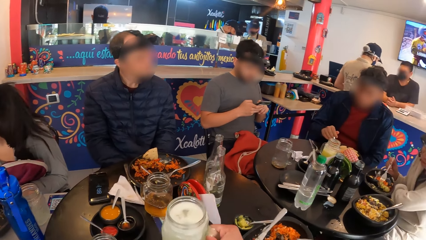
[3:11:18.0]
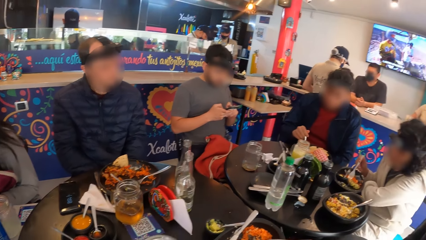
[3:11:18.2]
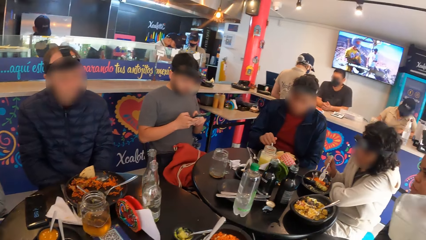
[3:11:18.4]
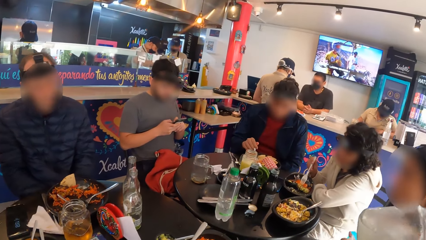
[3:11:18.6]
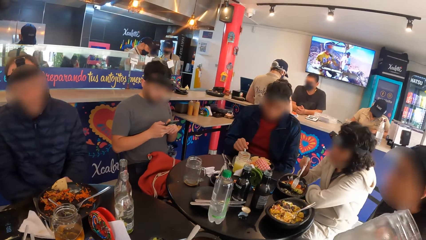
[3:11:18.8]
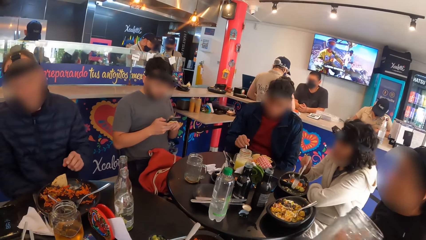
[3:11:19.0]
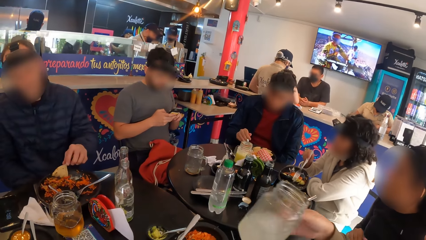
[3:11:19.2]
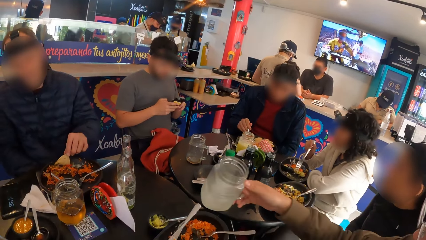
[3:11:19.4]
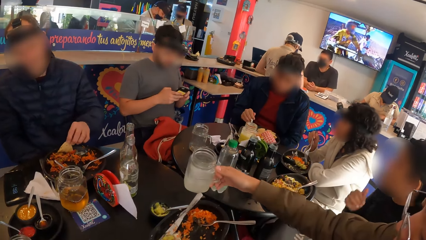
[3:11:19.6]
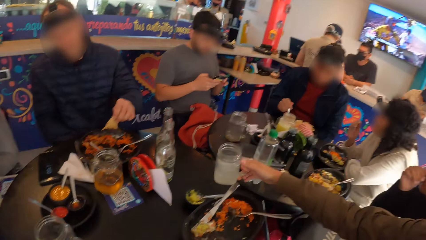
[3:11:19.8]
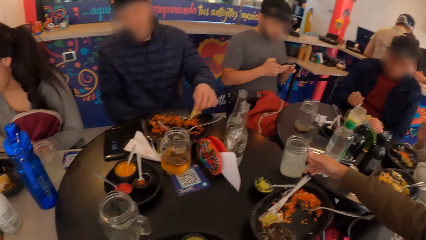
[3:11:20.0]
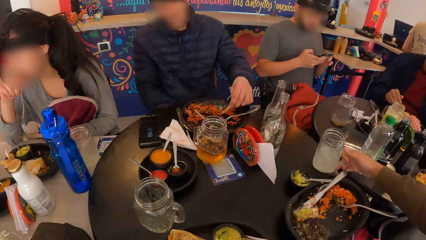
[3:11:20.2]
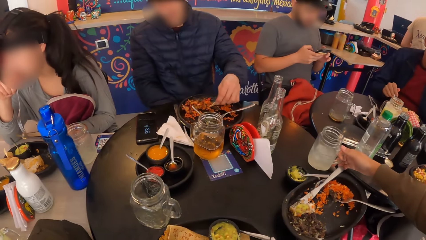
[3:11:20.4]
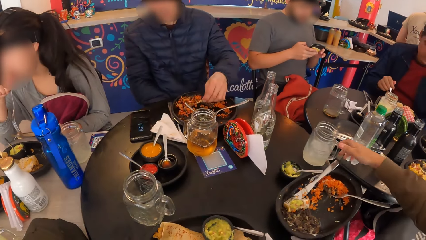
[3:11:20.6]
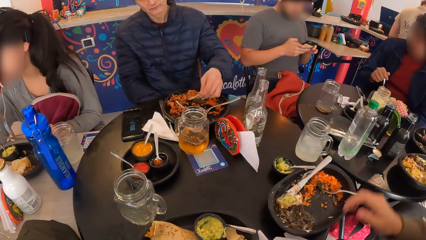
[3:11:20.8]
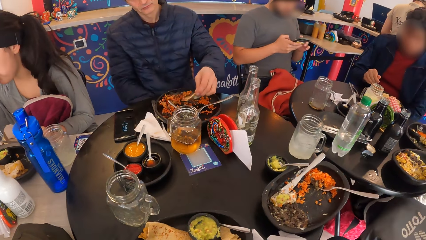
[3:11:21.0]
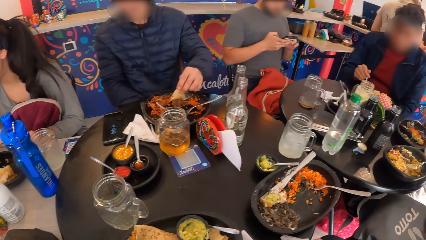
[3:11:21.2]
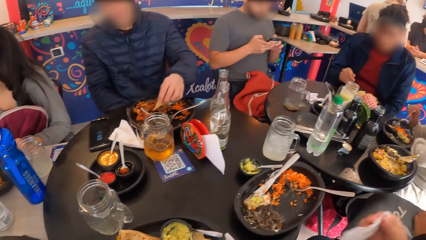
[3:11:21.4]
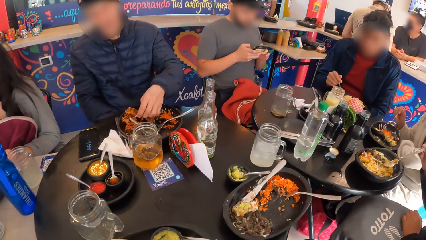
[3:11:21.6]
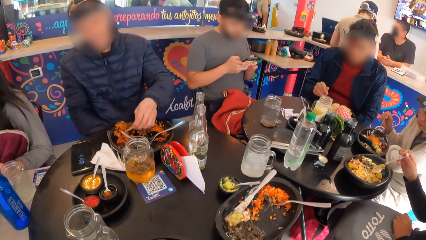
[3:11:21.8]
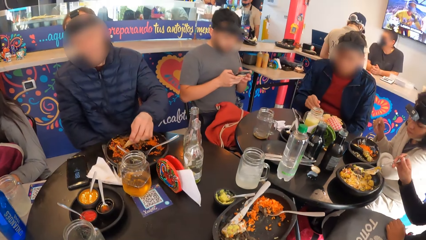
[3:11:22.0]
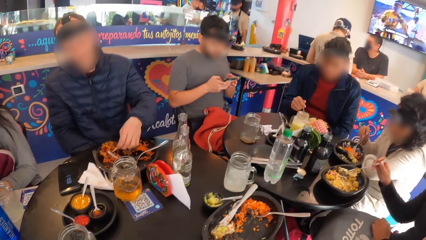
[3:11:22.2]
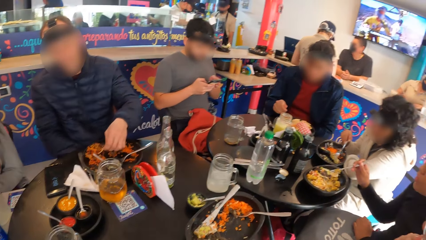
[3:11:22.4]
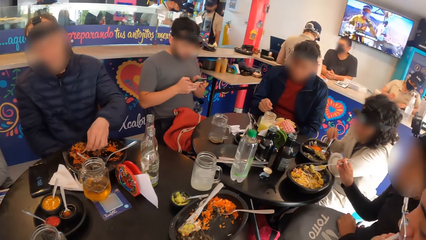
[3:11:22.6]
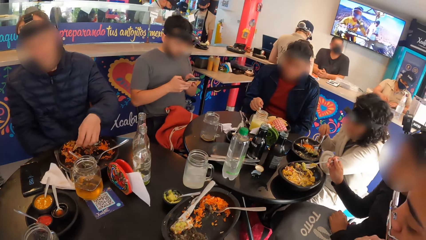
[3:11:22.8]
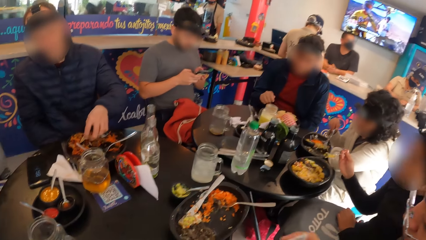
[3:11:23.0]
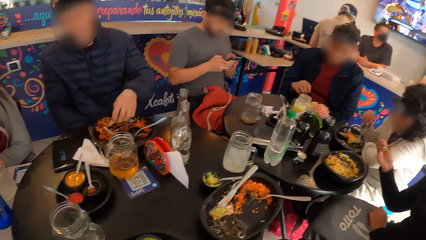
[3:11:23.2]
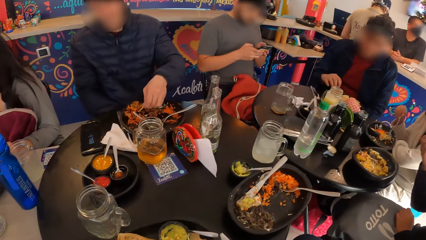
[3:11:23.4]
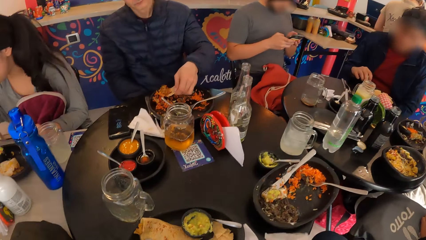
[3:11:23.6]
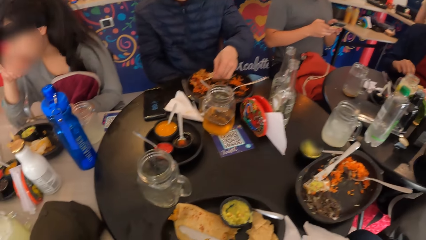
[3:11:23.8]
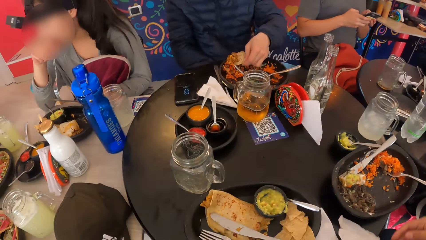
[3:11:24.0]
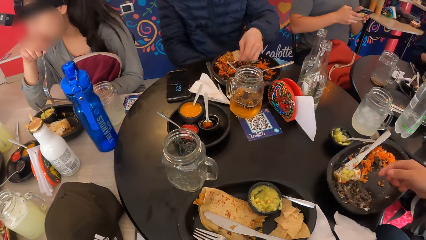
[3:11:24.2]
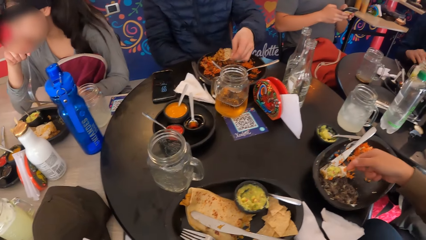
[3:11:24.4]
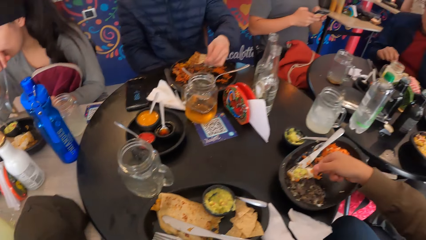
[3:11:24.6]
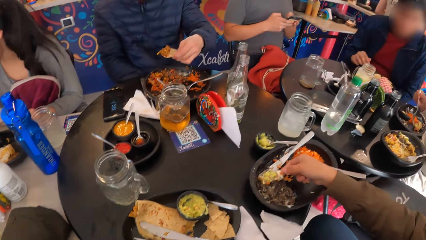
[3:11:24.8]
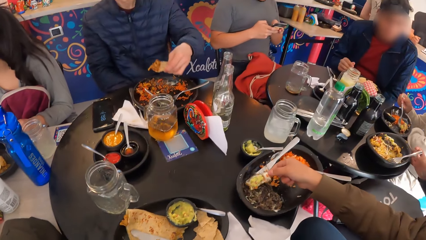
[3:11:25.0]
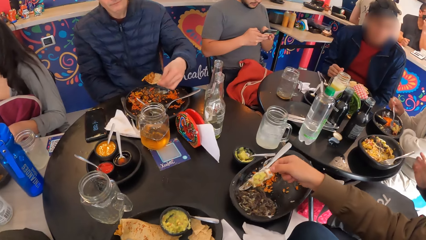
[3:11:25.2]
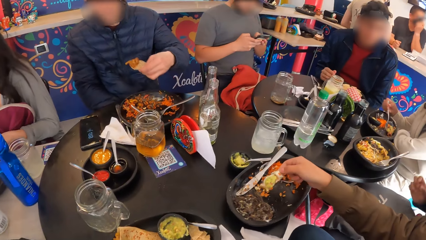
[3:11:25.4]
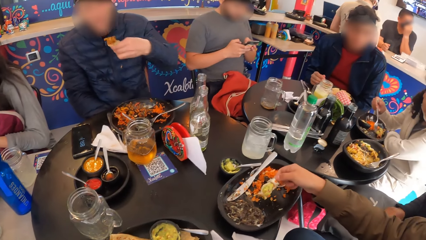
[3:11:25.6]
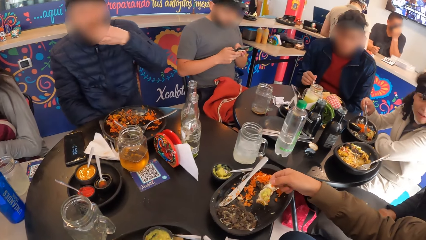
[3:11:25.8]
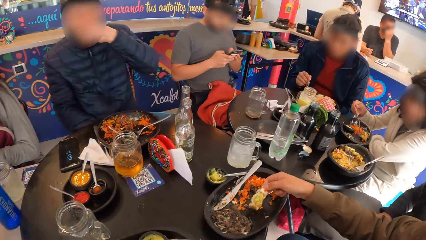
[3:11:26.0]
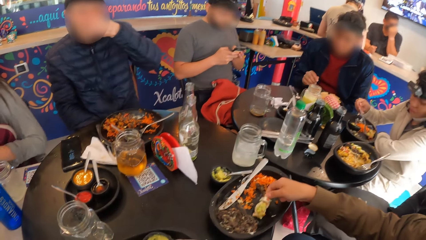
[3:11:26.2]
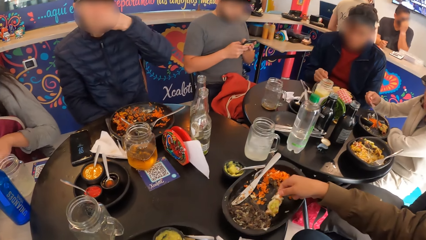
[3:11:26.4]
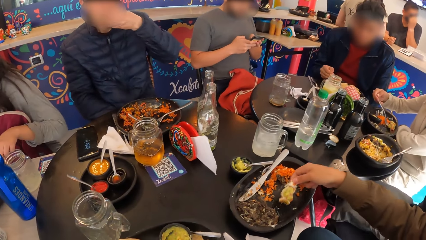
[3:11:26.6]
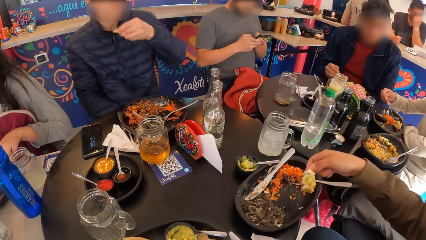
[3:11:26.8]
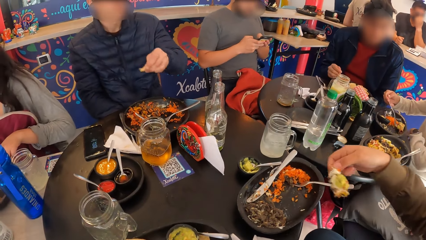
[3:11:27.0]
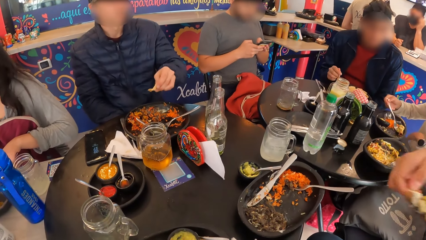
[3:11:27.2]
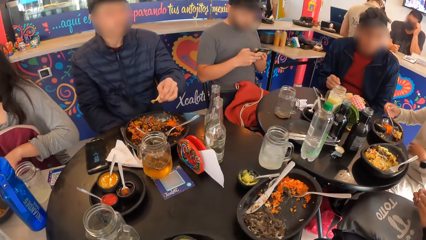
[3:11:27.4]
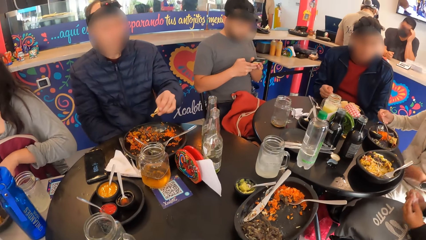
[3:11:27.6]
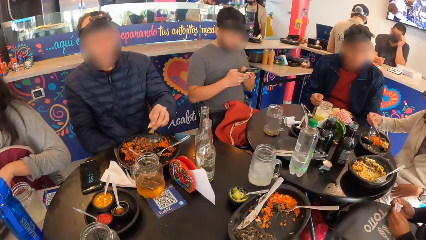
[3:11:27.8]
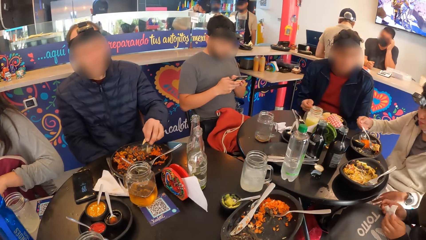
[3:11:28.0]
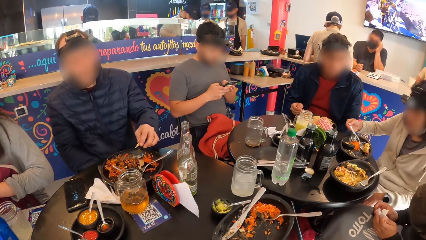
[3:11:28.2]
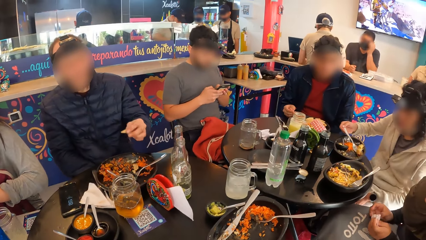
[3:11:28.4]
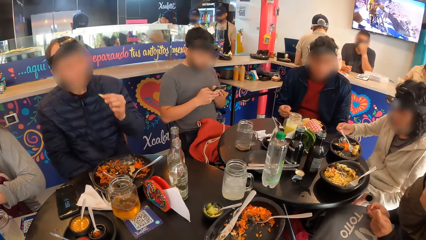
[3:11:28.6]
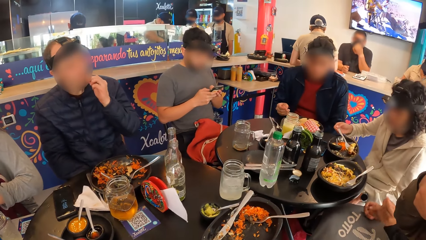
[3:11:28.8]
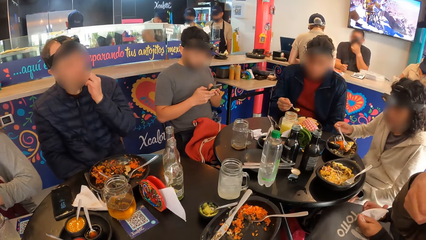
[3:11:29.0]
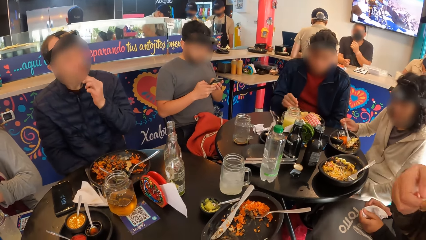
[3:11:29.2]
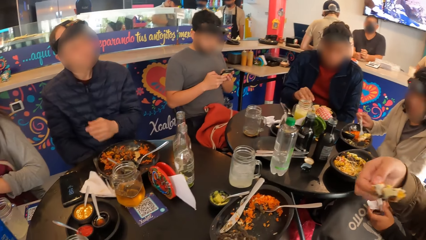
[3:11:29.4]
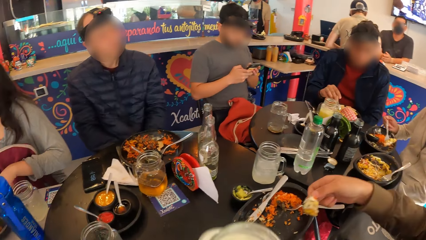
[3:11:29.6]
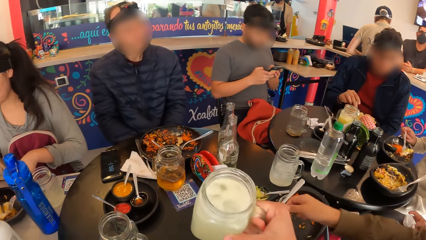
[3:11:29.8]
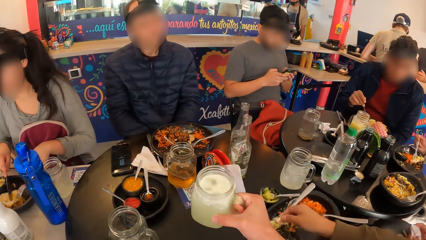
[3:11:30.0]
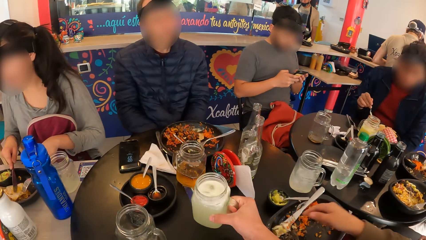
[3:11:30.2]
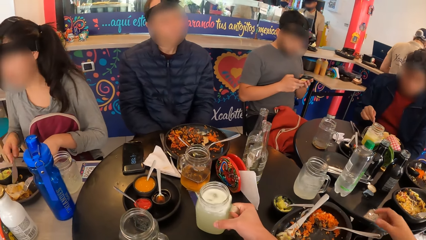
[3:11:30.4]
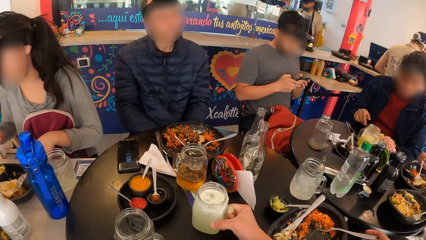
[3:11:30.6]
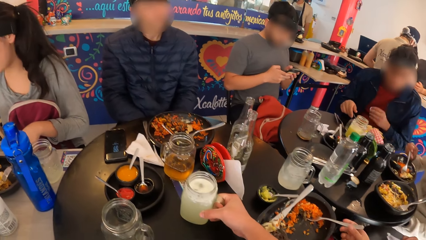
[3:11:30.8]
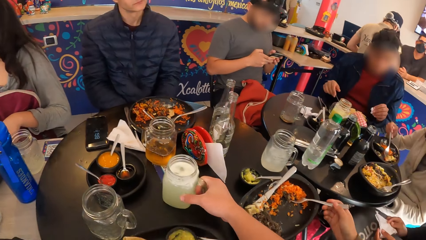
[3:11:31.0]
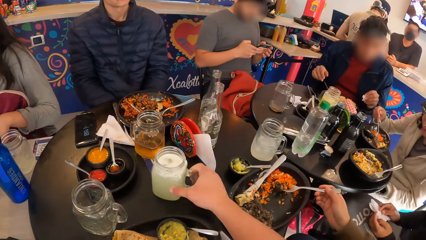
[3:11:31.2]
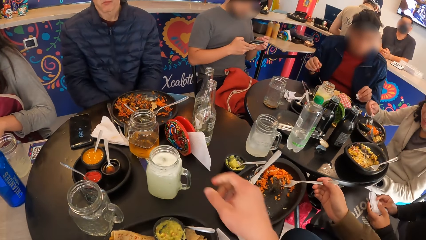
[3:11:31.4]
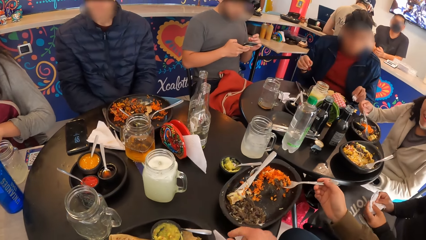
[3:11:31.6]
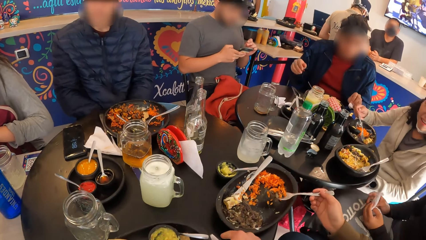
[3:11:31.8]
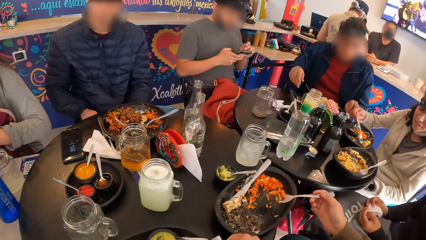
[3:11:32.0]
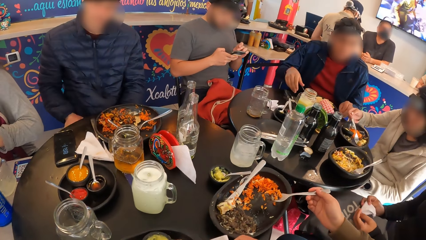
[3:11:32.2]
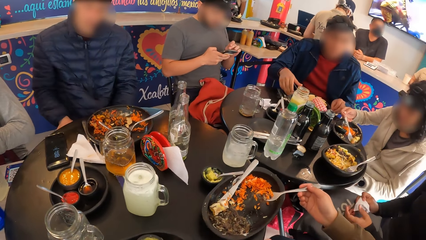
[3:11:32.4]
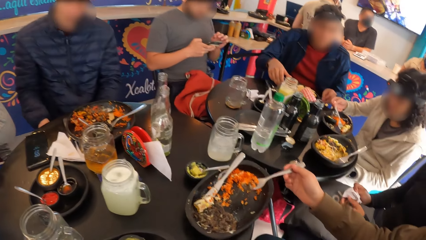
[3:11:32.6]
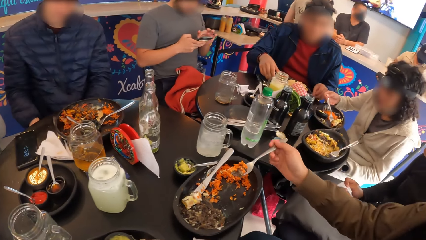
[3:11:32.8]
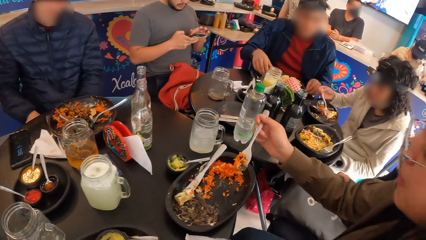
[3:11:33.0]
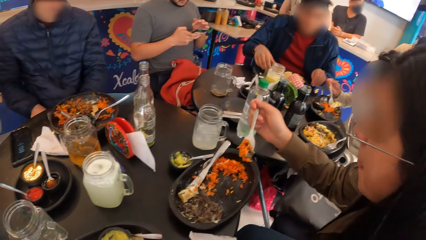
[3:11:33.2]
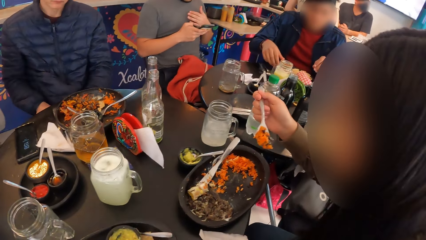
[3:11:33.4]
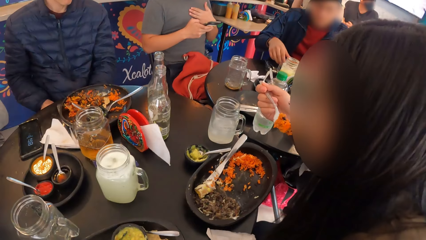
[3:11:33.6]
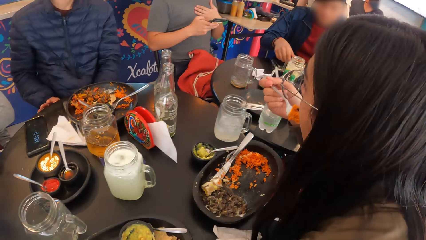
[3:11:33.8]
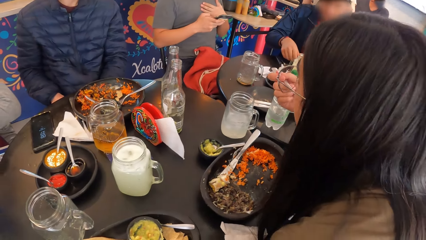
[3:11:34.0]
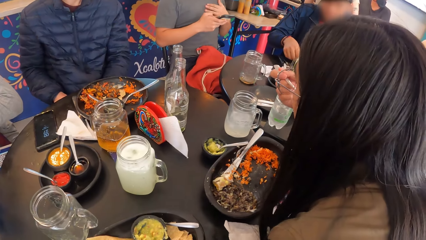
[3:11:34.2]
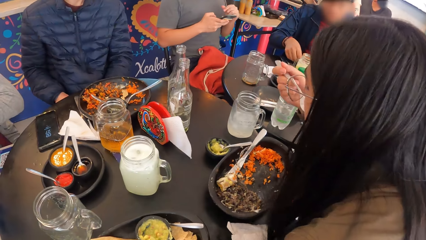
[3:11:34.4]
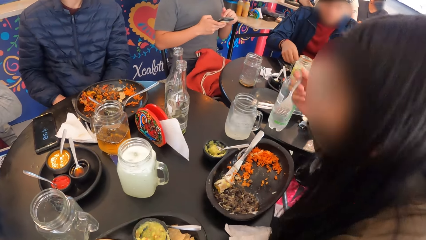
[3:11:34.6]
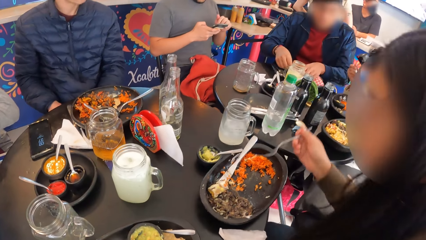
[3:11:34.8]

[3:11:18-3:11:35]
The camera wearer drinks milk. A man takes the rice from the plate with a tortilla chip in his left hand. A woman drops the cup of drink on the table with her right hand. Another woman takes the taco piece from the plate with the fork in her right hand. The second woman eats the taco piece with the fork in her right hand. The first woman takes the chicken from the plate with her right hand. The man eats the rice with the tortilla chip in his left hand. The second woman takes the chicken from the plate with the fork in her right hand. The first woman eats the chicken with her right hand. The man eats the tortilla chip in his left hand. Another man takes a sauce from a sauce bowl with a spoon in his right hand. The camera wearer drops the cup of drink on the table with his right hand. A third woman cuts the tacos with the fork and knife in both hands. The first woman takes the rice from the plate with the fork in her right hand. The second woman folds a serviette with both hands. The first woman eats the rice with the fork in her right hand. A fourth woman eats the chicken with her right hand. A third man touches his chest with his left hand. The camera wearer looks around.
